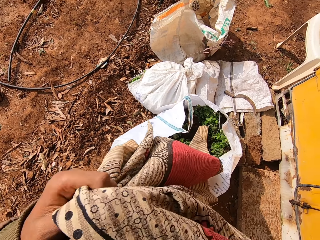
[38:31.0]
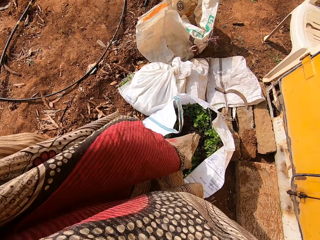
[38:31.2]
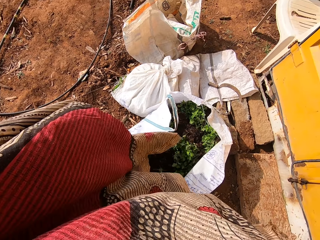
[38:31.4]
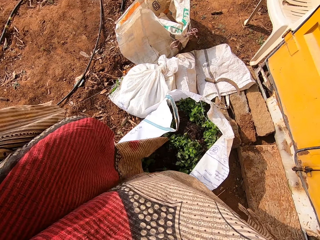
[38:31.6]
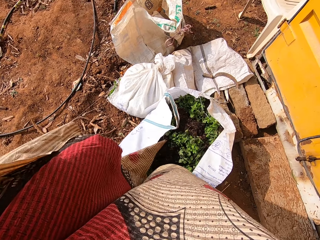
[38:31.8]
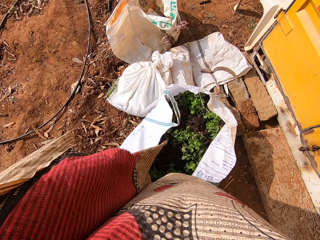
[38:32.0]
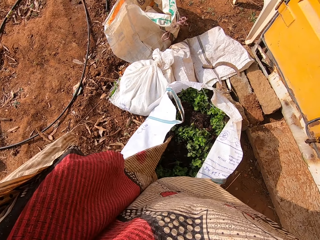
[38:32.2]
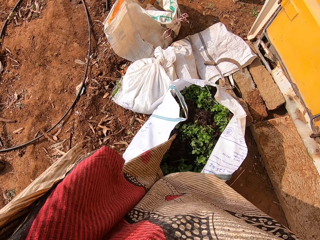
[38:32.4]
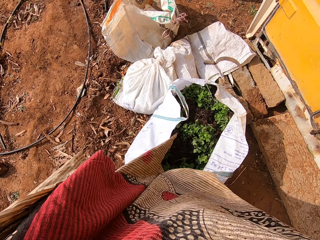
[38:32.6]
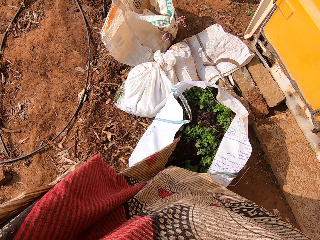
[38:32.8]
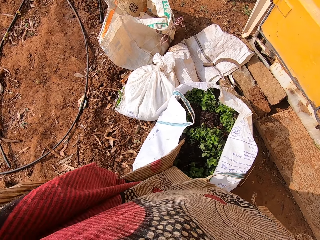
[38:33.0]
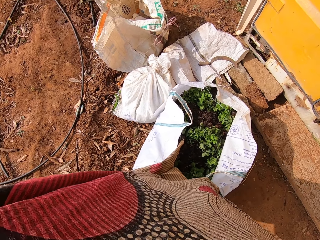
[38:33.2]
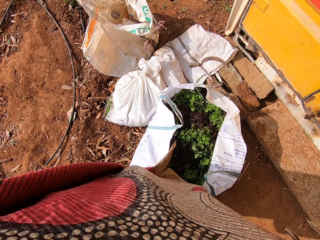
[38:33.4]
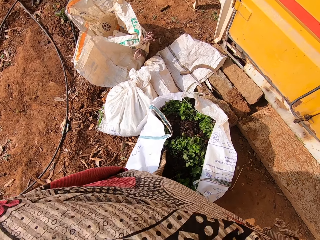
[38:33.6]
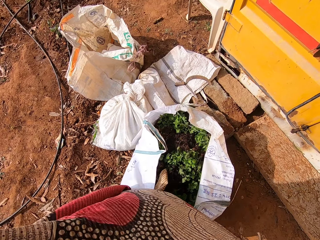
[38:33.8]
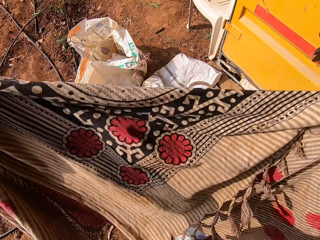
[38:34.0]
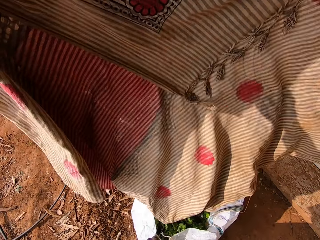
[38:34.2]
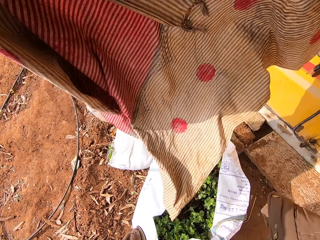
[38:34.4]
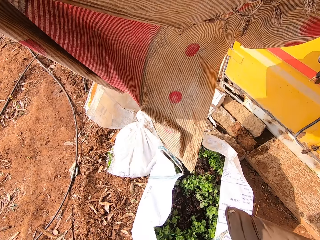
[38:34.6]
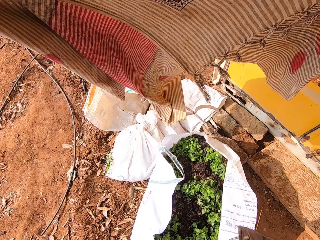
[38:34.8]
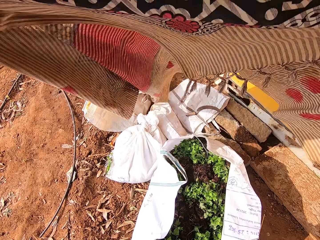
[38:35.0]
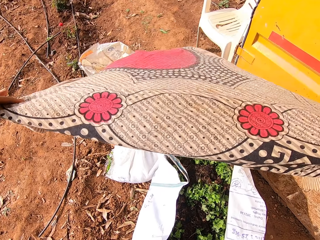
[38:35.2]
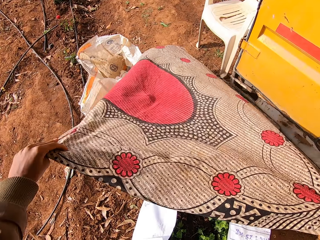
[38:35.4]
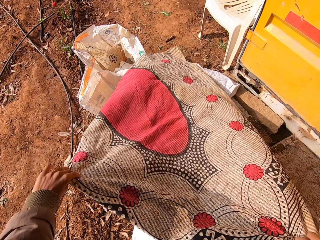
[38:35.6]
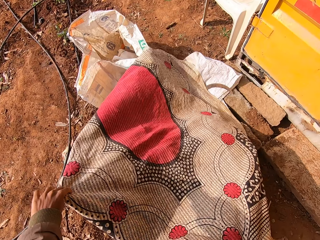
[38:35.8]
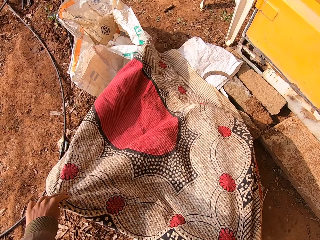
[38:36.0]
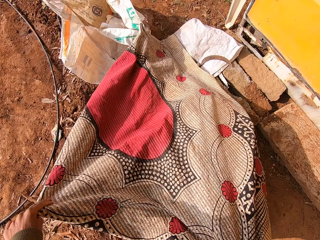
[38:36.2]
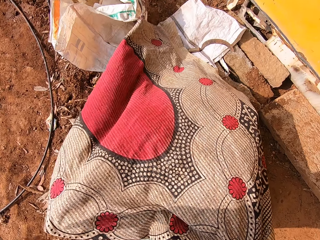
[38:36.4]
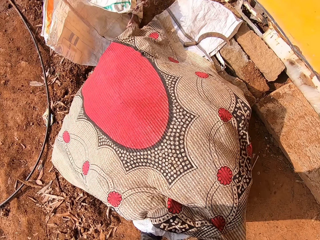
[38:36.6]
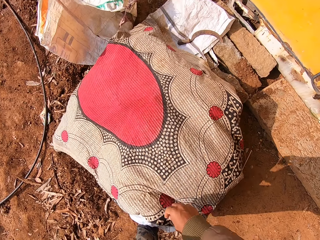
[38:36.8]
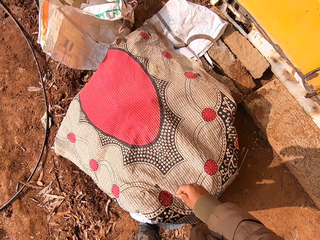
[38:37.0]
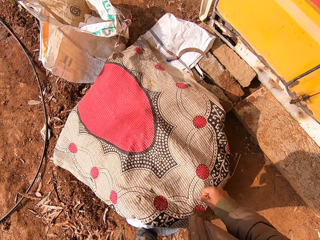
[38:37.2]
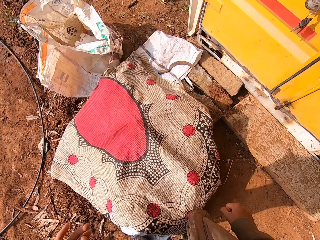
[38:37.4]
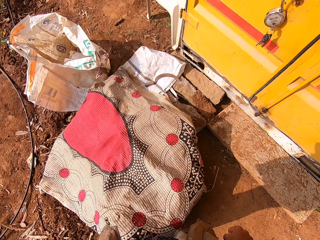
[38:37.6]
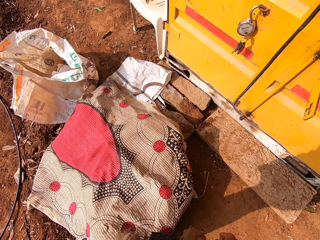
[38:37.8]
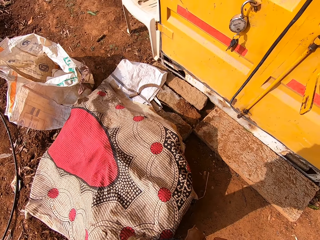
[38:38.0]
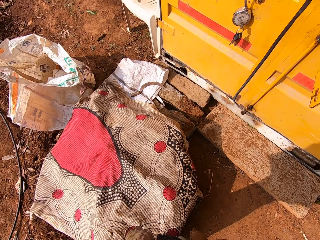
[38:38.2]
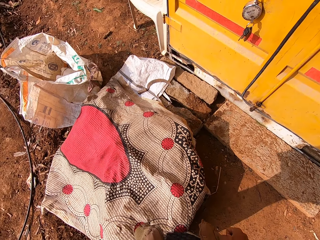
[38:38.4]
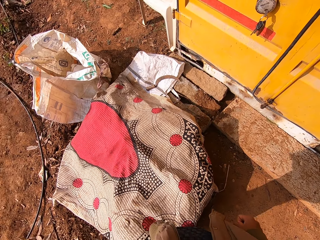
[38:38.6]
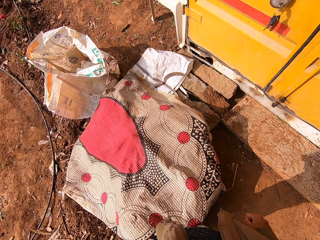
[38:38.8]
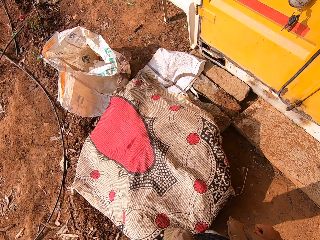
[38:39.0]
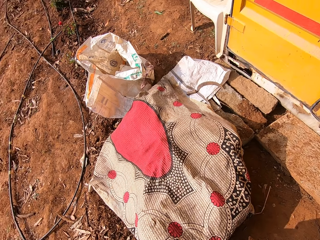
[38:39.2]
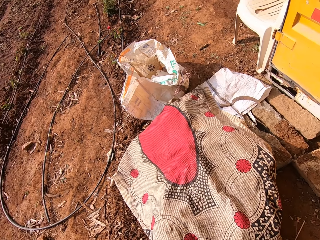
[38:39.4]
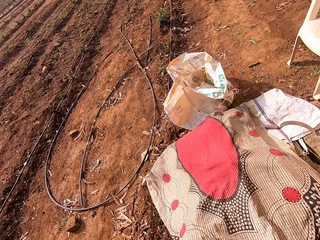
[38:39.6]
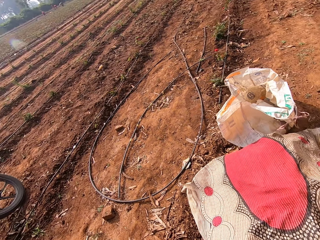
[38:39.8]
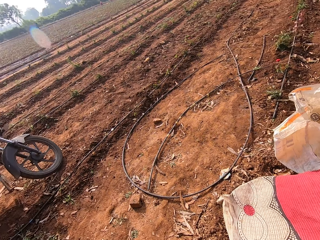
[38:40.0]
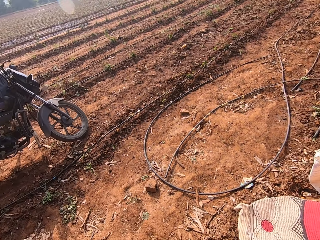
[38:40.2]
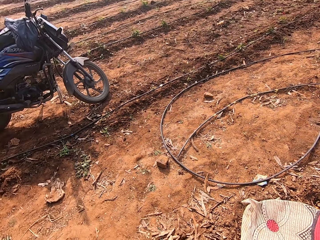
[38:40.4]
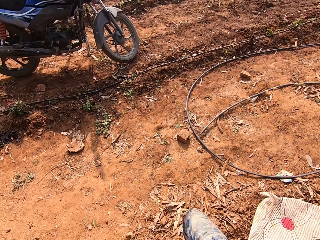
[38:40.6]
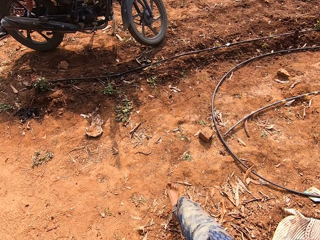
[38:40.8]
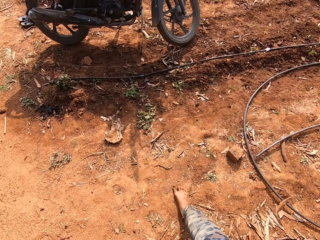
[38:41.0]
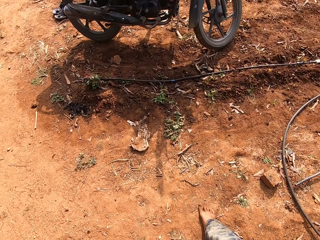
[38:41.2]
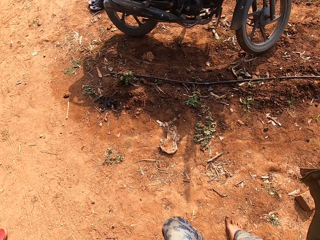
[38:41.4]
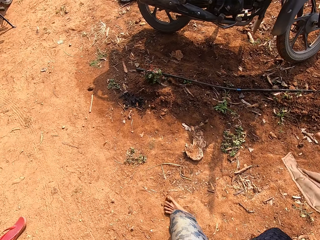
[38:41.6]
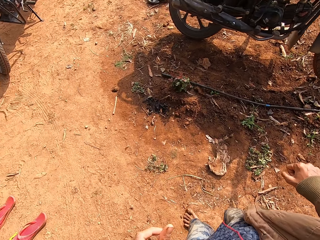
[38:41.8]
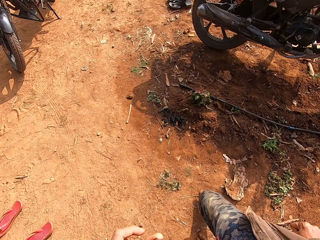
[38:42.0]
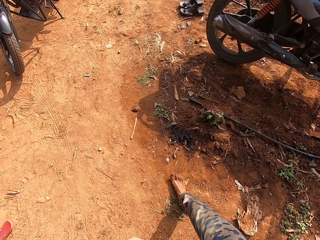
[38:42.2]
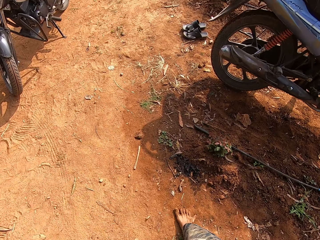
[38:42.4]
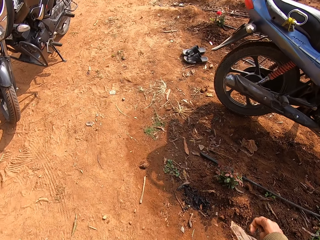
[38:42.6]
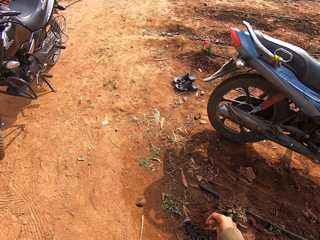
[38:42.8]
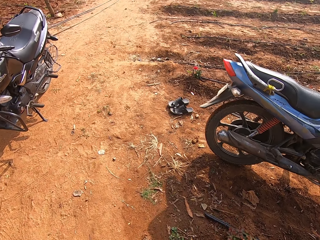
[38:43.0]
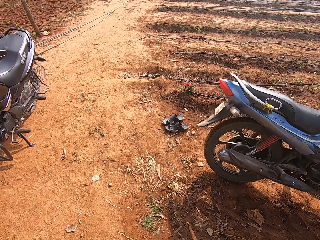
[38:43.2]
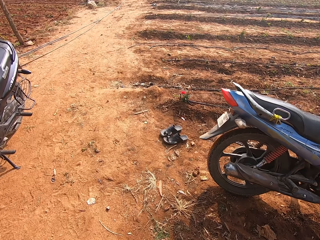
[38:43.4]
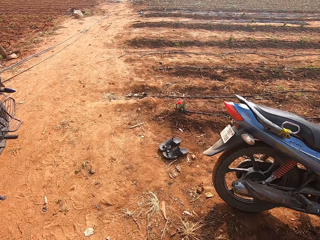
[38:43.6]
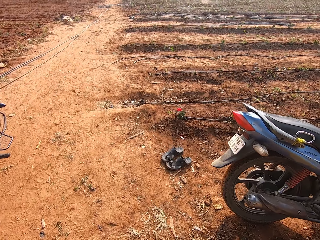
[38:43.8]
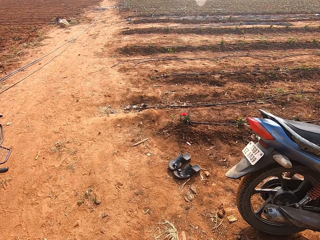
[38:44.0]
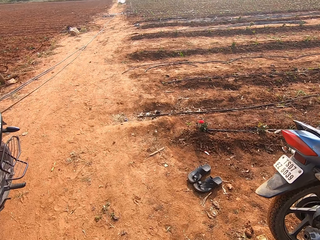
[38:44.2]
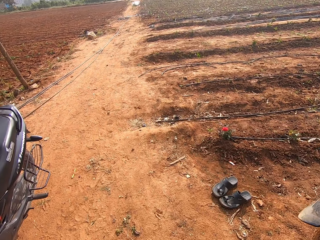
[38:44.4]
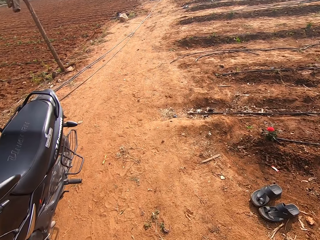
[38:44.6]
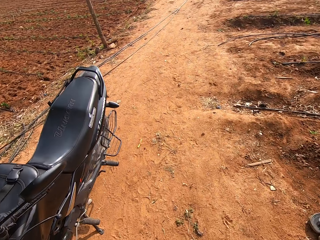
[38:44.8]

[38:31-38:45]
The camera wearer spreads the cloth over the bag with his hands. He walks around the farm.

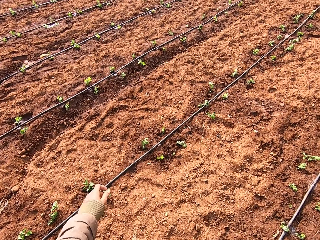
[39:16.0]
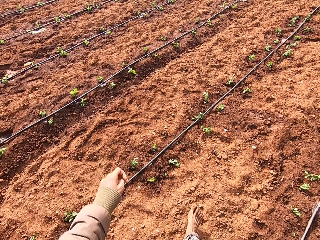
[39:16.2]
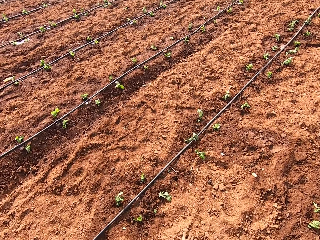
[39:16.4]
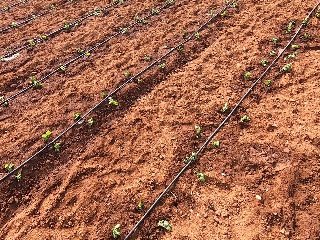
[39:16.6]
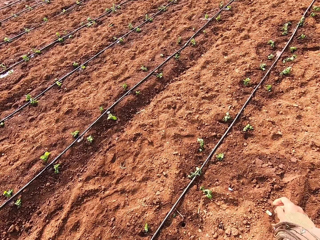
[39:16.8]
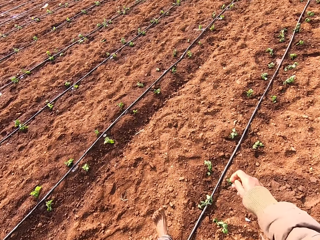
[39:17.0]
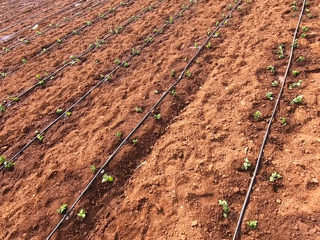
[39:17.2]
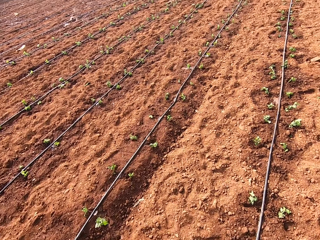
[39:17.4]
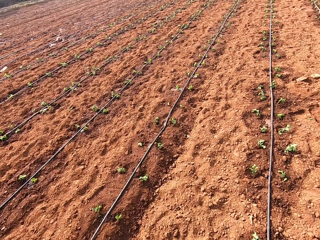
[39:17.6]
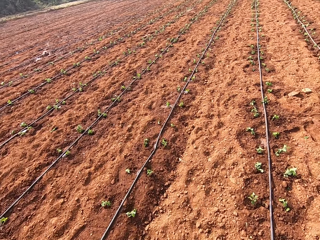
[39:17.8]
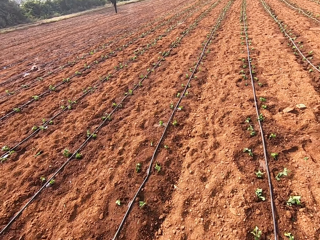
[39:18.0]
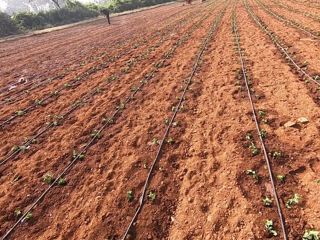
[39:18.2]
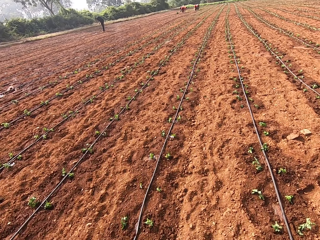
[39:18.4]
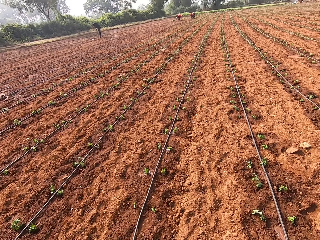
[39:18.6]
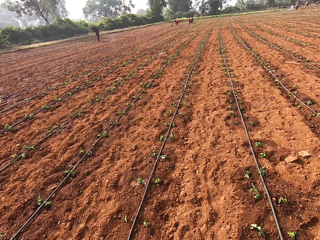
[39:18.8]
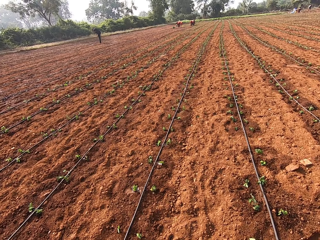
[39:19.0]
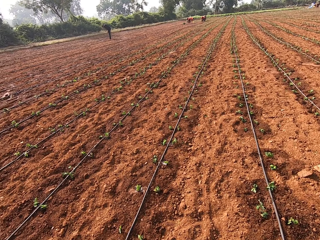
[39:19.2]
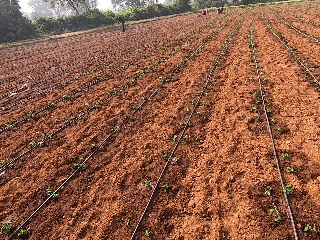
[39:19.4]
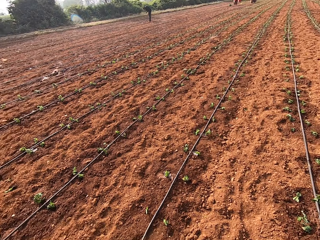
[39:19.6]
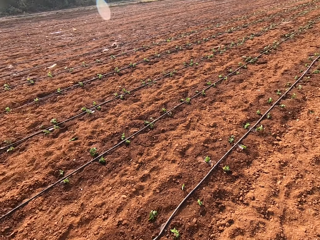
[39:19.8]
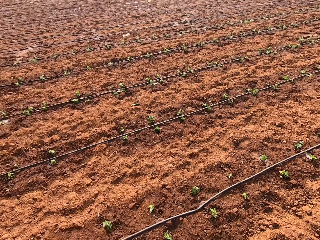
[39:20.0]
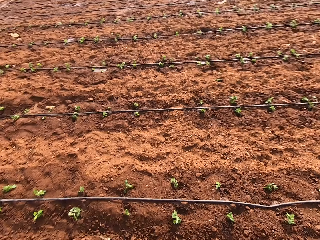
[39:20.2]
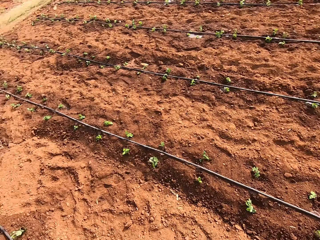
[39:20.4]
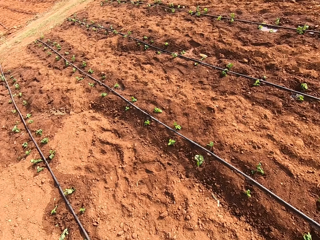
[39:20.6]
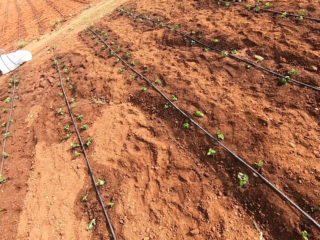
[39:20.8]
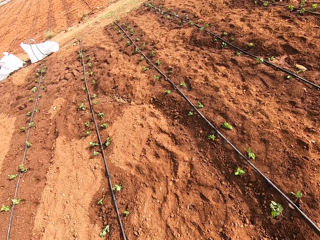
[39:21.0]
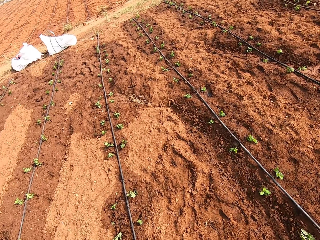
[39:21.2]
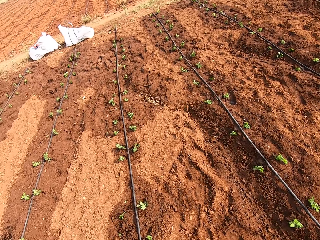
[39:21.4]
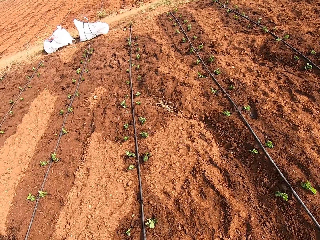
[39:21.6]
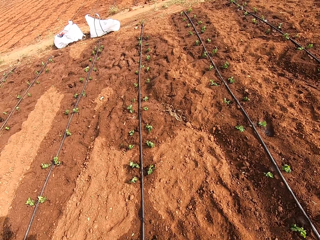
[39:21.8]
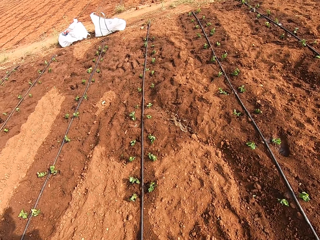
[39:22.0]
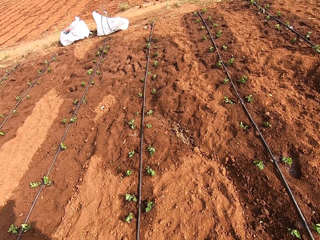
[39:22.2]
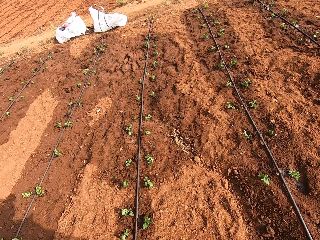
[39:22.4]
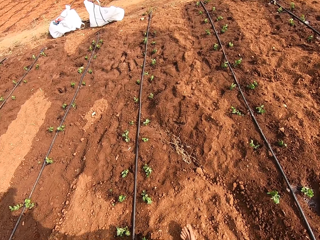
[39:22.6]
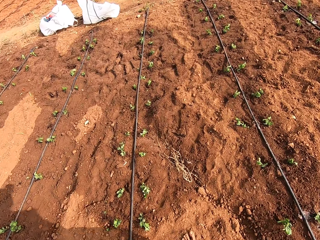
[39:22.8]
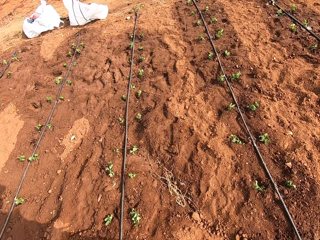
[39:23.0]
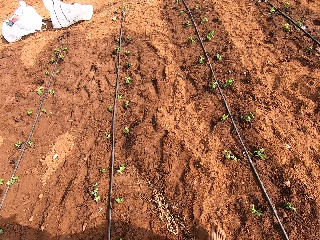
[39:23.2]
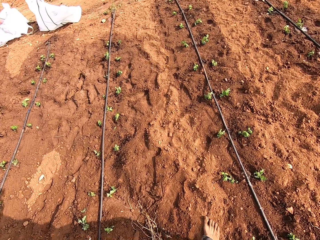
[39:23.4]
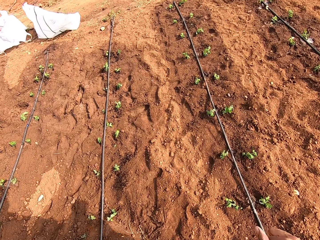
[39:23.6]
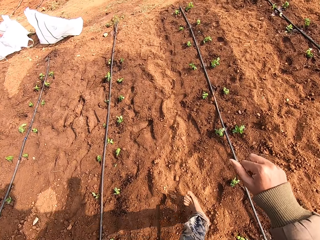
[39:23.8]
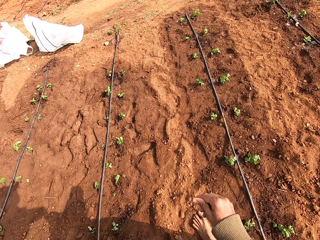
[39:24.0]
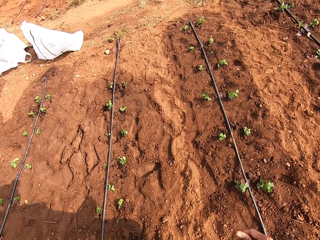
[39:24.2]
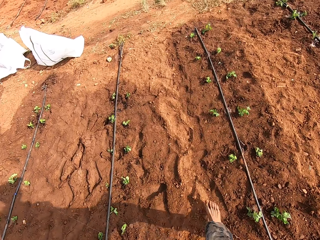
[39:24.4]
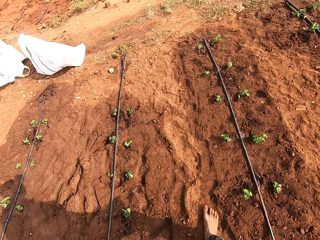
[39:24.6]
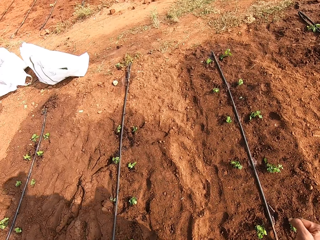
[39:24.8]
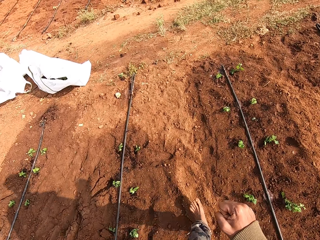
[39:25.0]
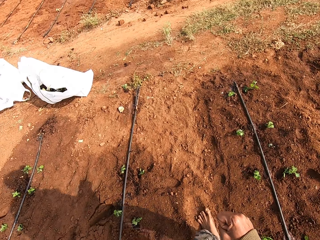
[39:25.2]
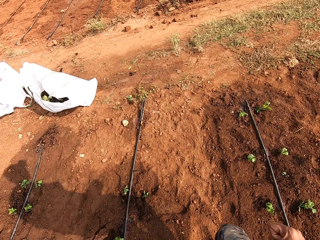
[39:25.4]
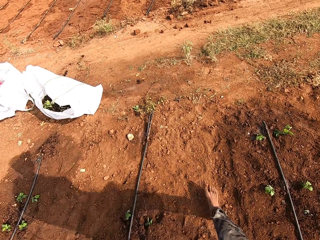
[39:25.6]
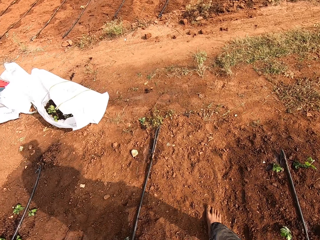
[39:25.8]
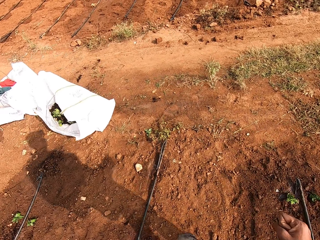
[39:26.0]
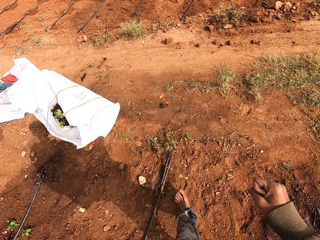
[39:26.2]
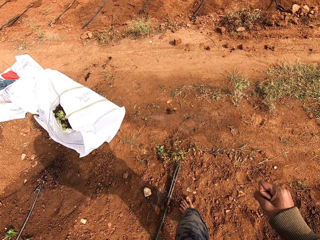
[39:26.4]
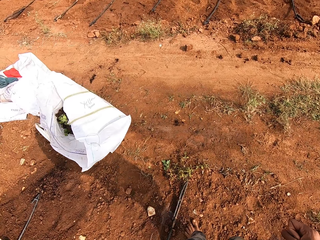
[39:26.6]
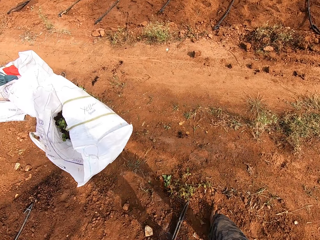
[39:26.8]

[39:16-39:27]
A woman interacts with the camera wearer. The camera wearer converses with the woman. They walk around the farm.
